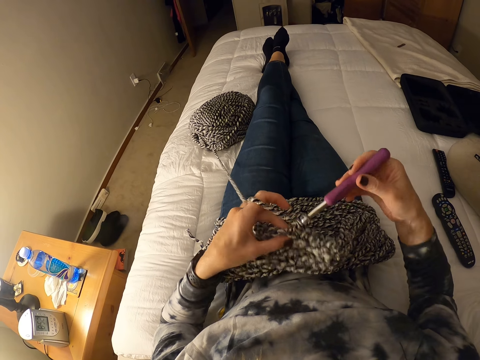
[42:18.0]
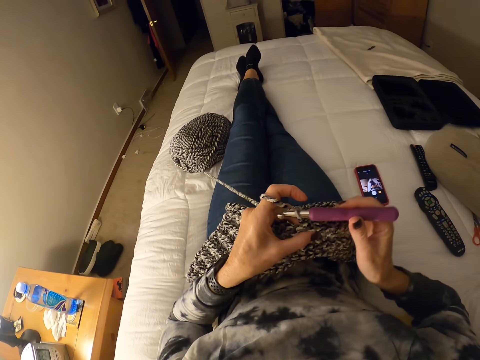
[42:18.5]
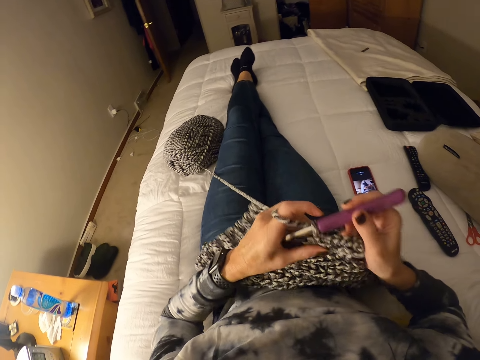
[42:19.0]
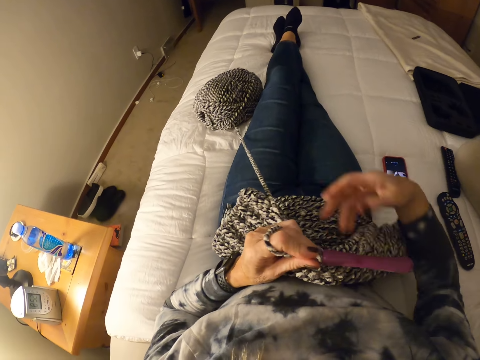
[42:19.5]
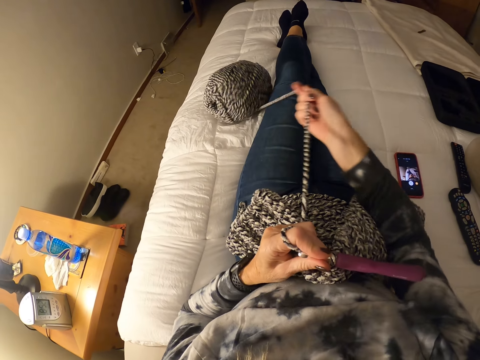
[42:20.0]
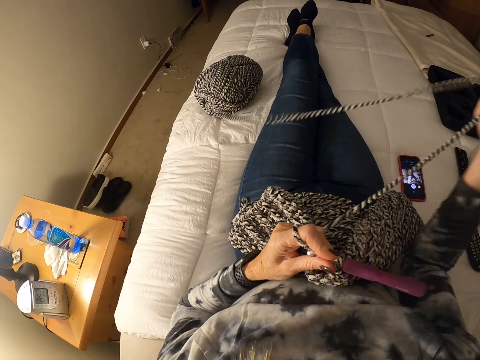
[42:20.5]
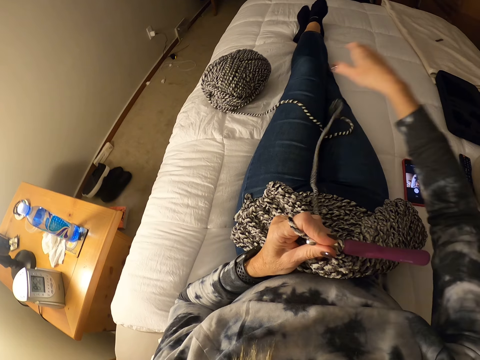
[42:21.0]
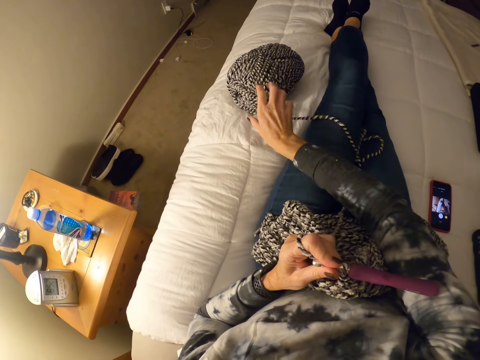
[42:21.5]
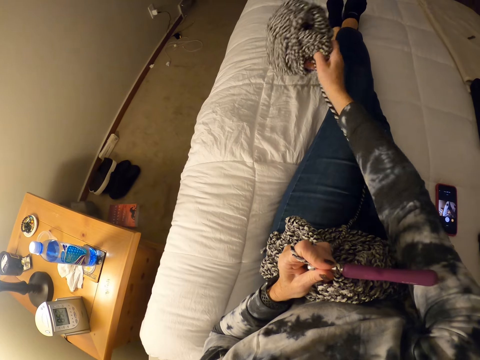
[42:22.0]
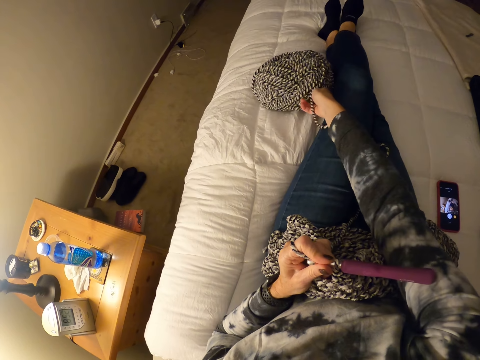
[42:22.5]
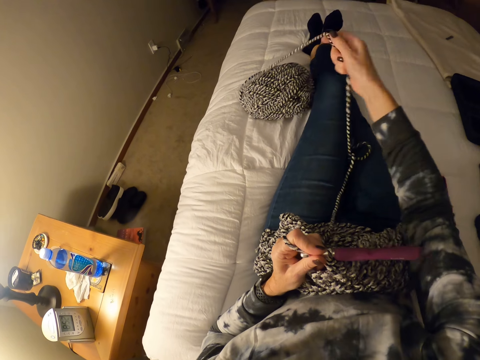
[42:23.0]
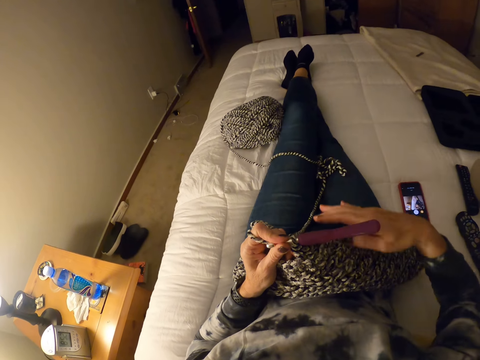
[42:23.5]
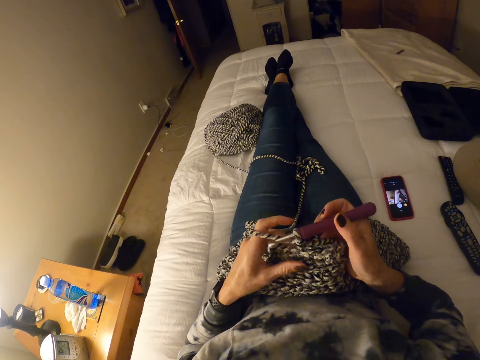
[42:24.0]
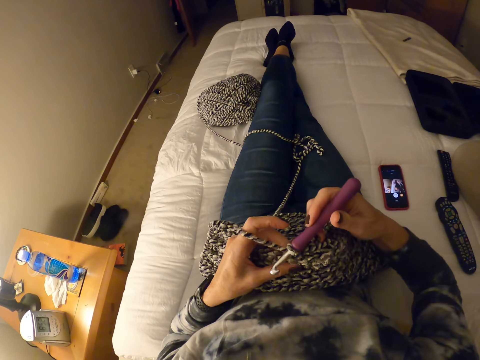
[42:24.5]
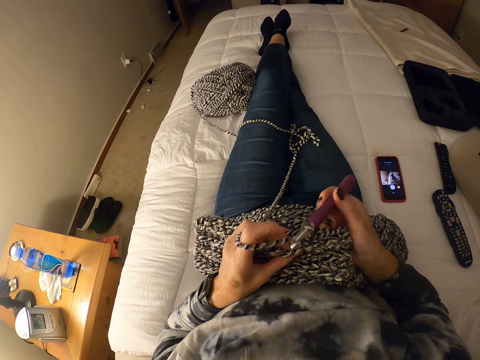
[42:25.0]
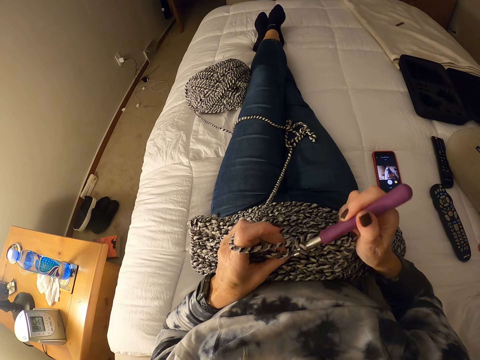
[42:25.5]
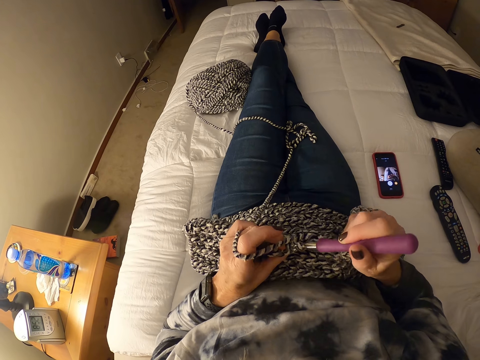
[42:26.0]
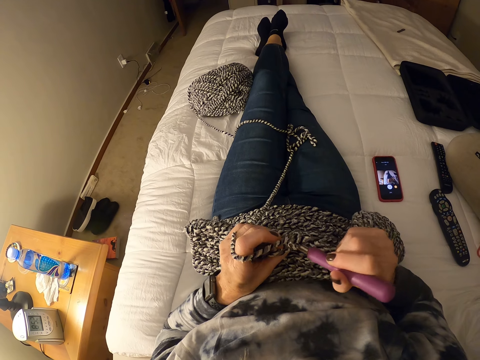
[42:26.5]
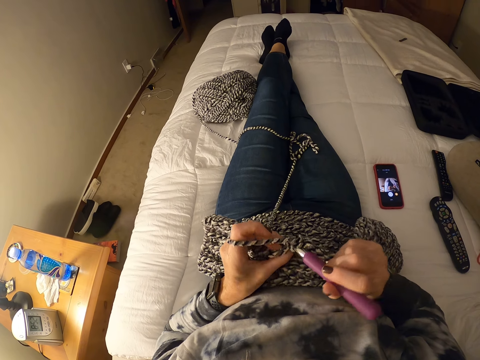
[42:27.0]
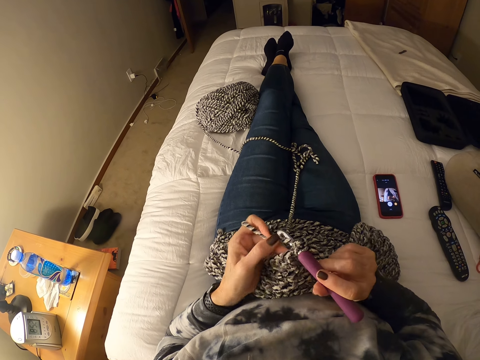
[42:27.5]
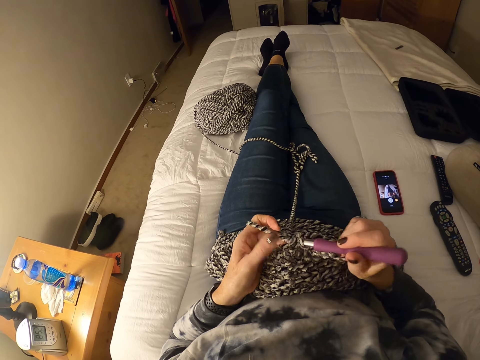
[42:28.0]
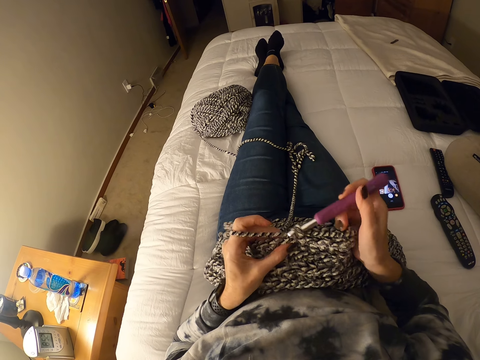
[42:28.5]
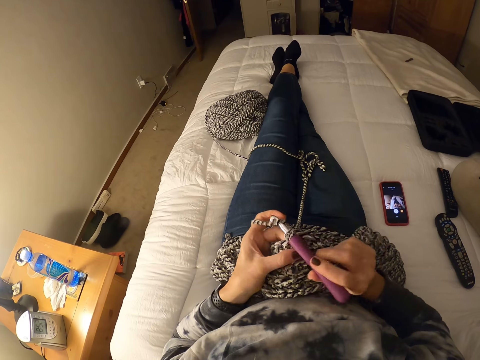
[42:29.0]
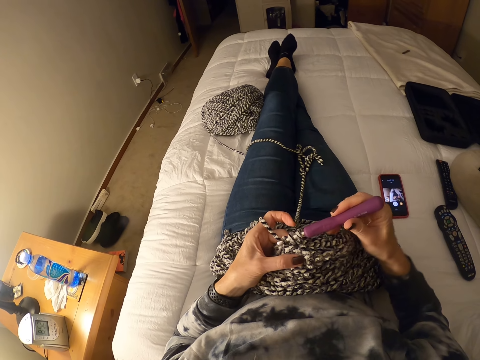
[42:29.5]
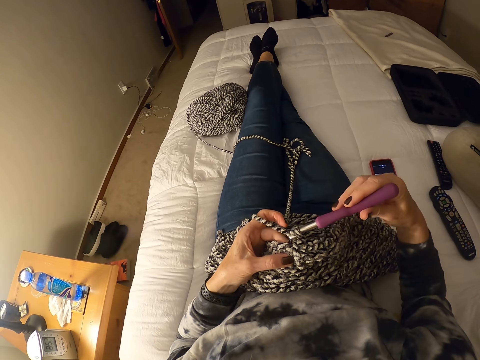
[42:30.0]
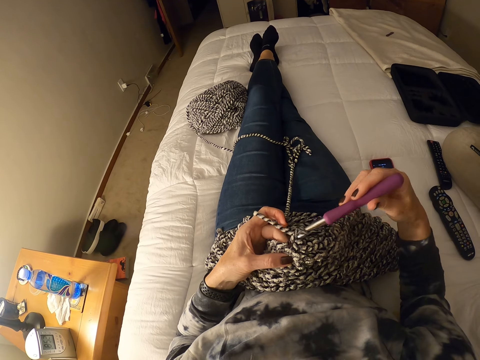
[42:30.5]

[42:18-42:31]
The camera wearer holds the crochet hook with her left hand. She pulls the yarn or fabric thread out of a ball of yarn. She turns the thread. She unrolls the thread. She holds the crochet hook with her right hand. She crochets with the yarn.

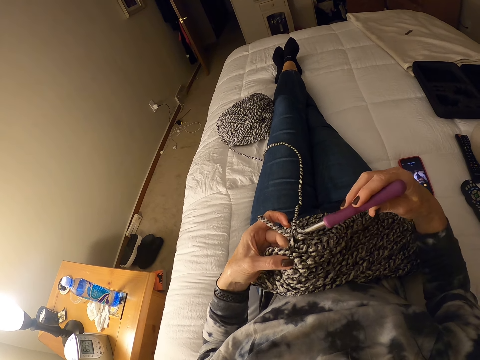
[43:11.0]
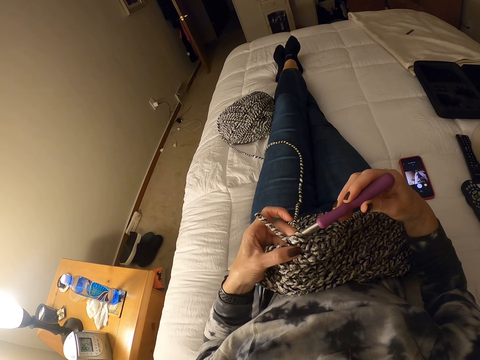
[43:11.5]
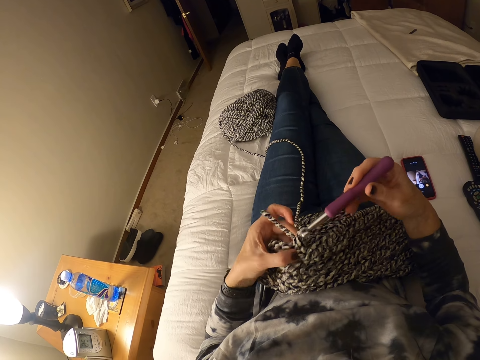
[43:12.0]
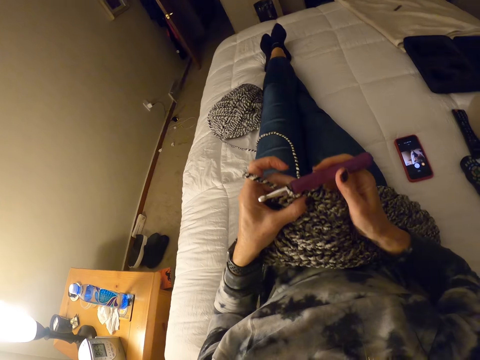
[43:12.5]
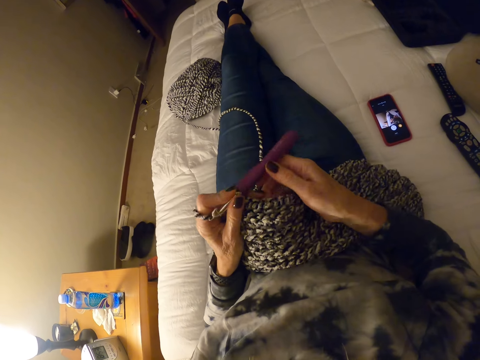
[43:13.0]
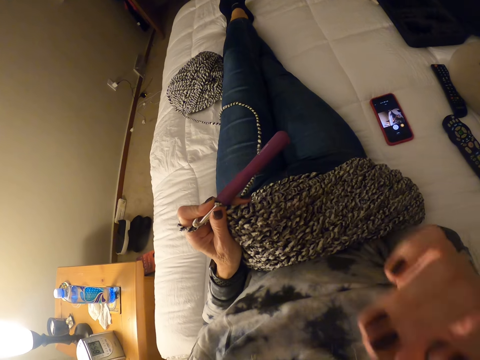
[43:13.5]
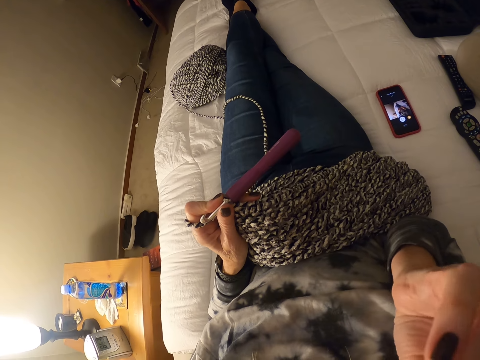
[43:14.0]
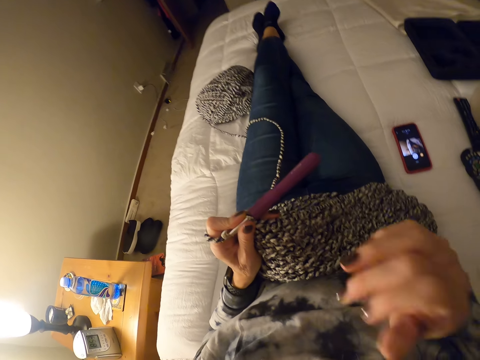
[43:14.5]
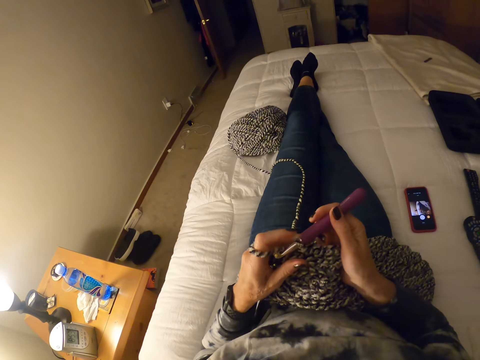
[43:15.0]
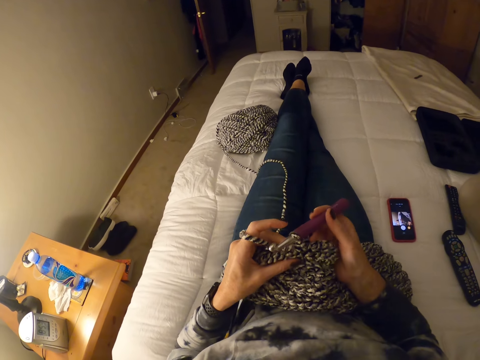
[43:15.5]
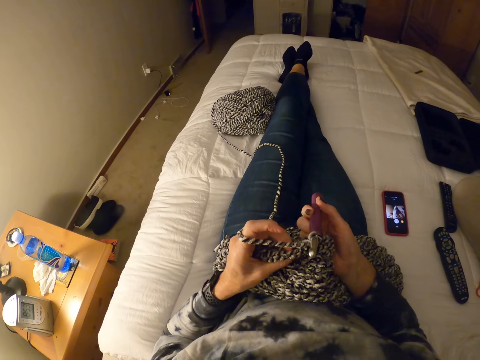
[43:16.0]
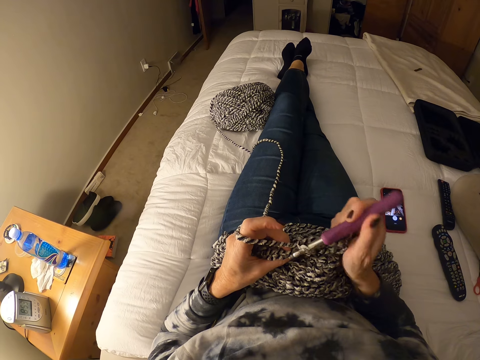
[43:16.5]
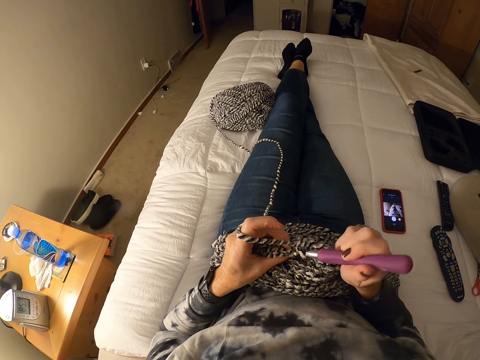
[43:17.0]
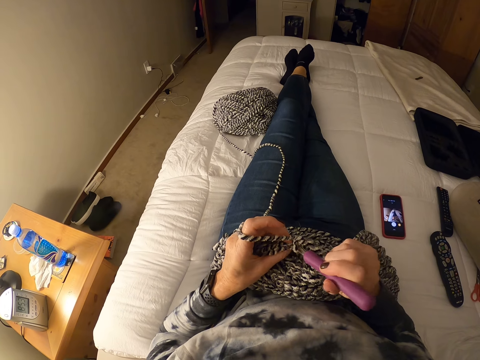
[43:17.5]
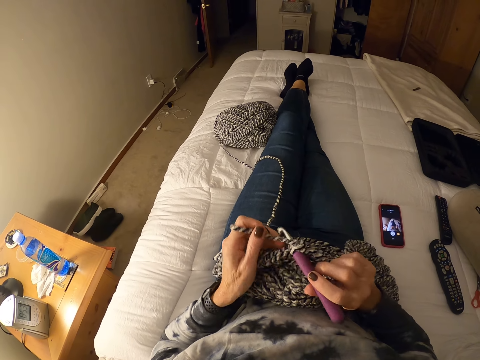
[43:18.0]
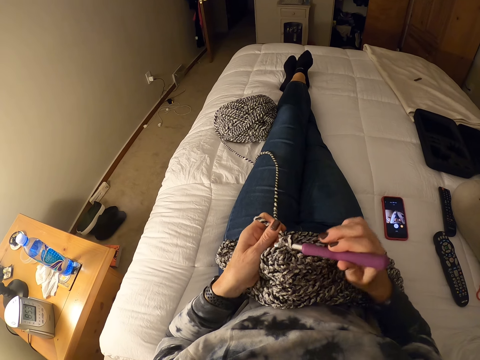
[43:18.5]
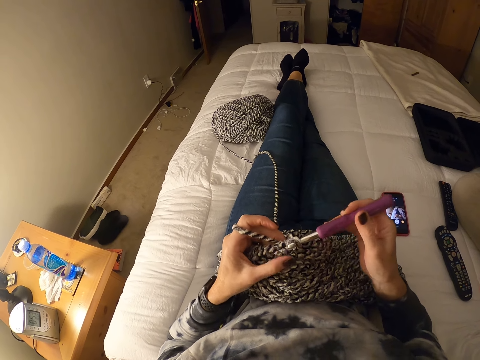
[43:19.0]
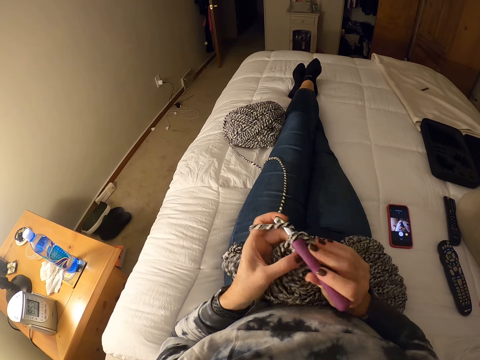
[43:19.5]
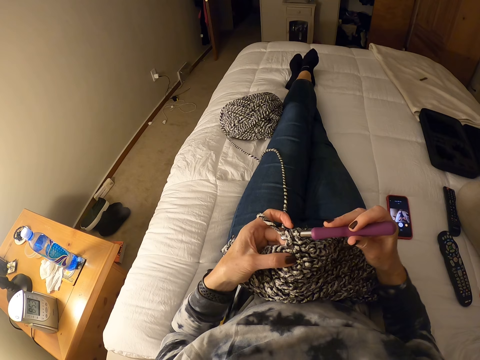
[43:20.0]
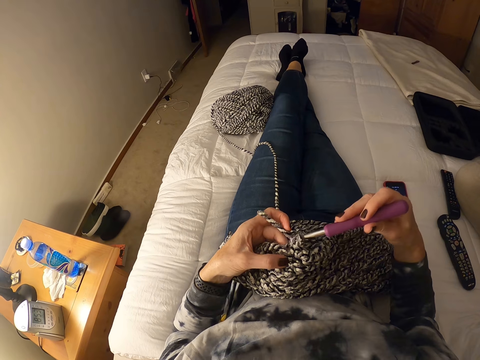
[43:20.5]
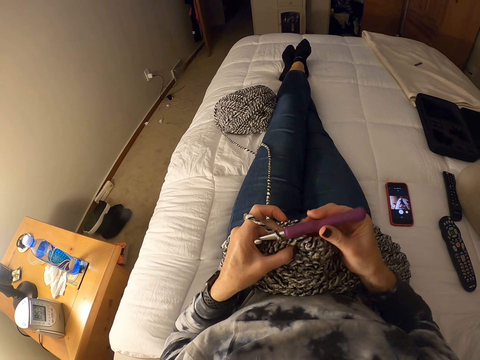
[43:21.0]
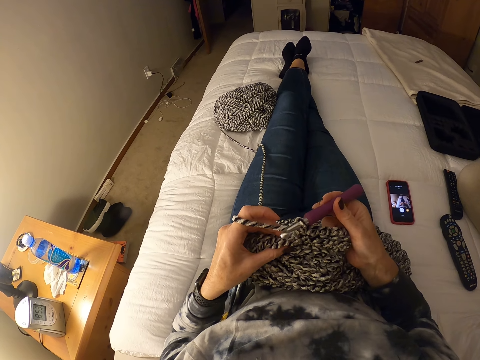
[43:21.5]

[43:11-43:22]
The camera wearer holds the crochet hook with her left hand. She raises her right hand. She touches her nose. She holds the crochet hook with her right hand. She crochets with the yarn.
